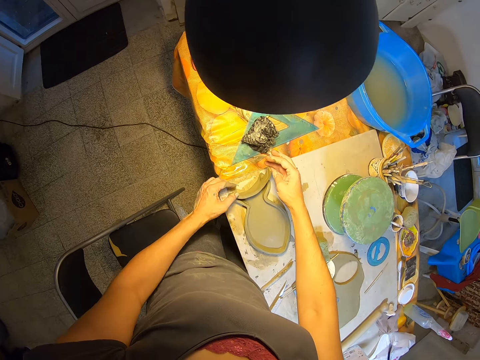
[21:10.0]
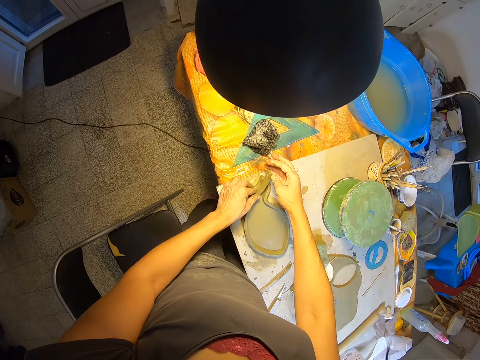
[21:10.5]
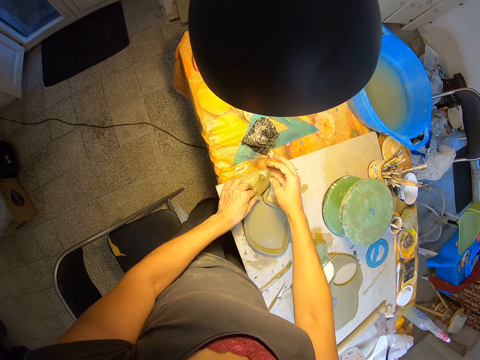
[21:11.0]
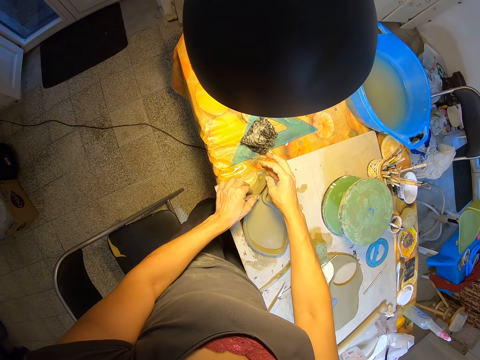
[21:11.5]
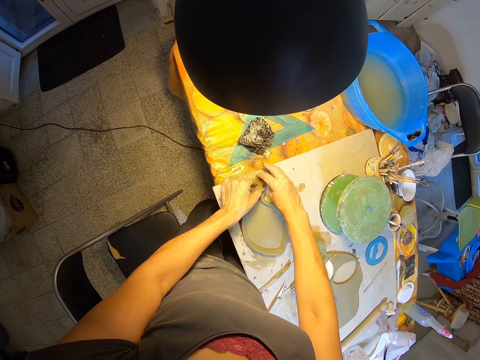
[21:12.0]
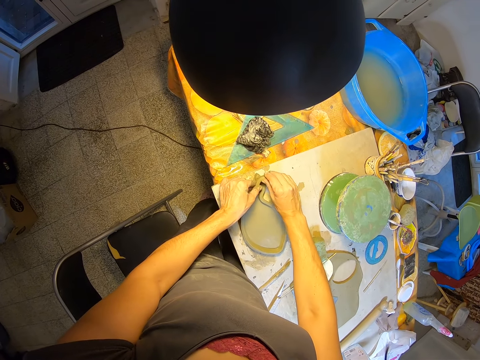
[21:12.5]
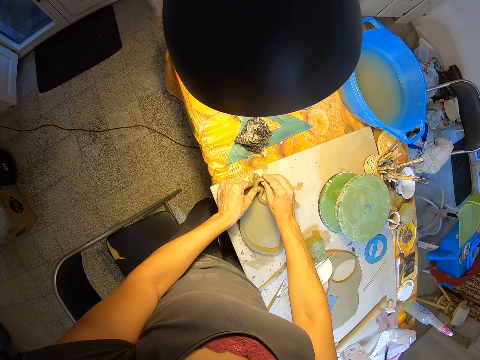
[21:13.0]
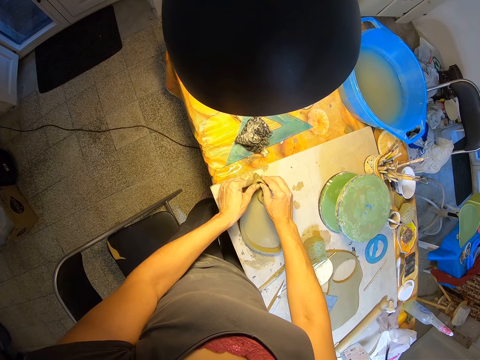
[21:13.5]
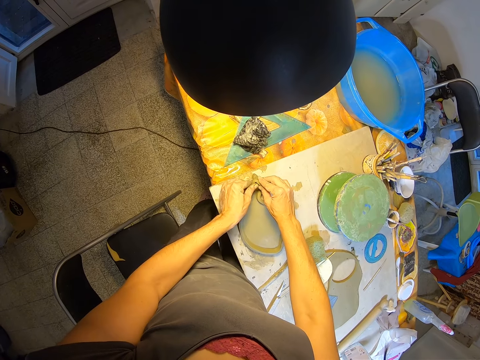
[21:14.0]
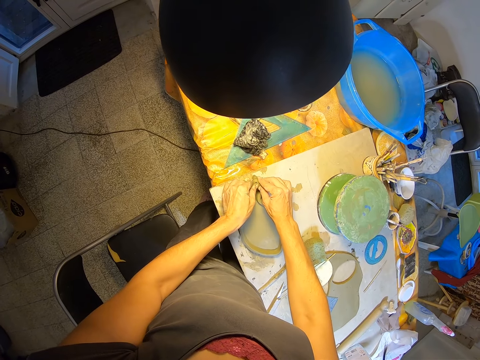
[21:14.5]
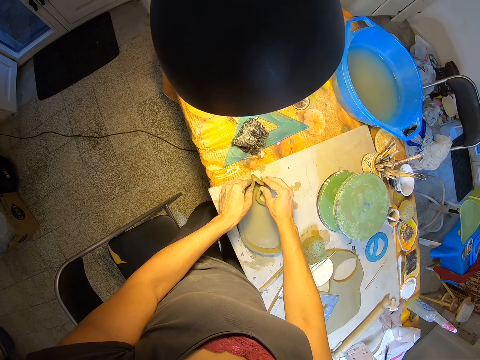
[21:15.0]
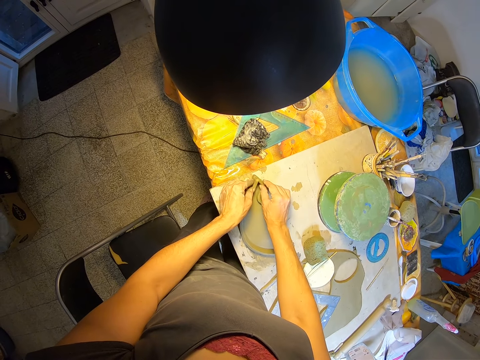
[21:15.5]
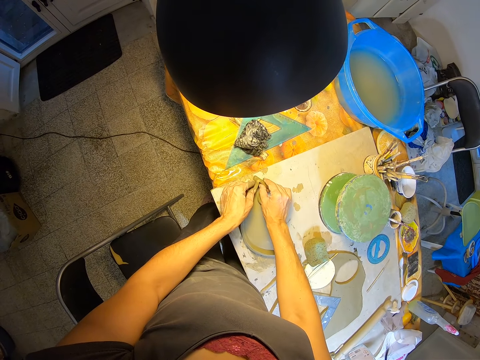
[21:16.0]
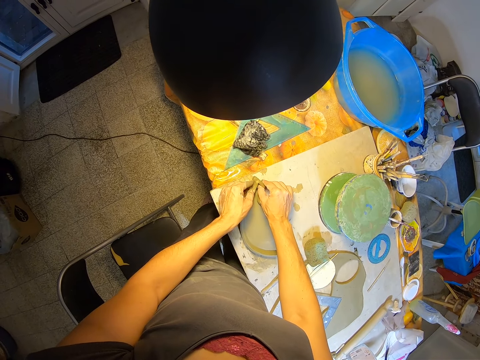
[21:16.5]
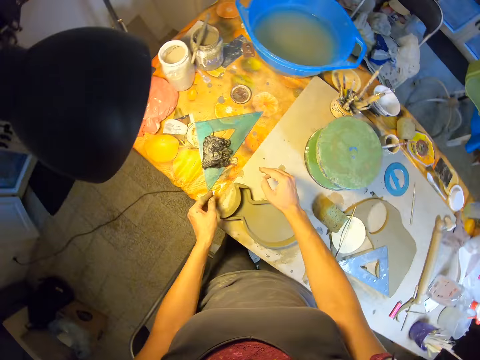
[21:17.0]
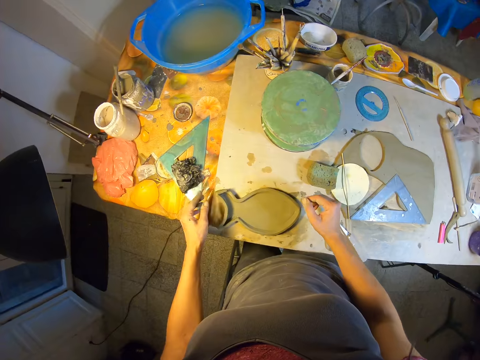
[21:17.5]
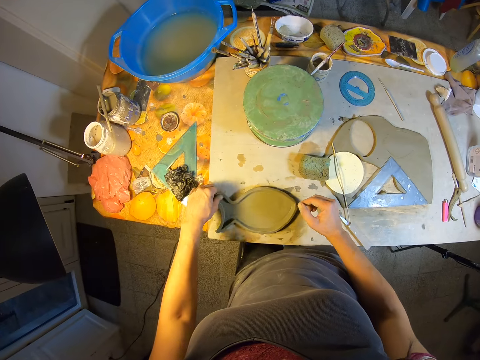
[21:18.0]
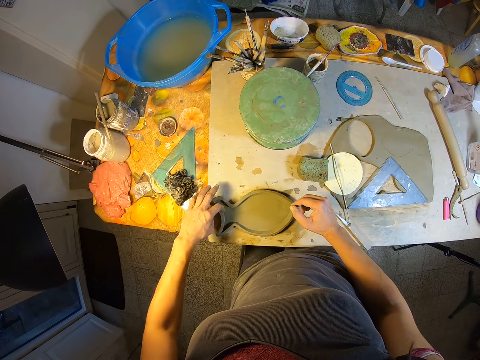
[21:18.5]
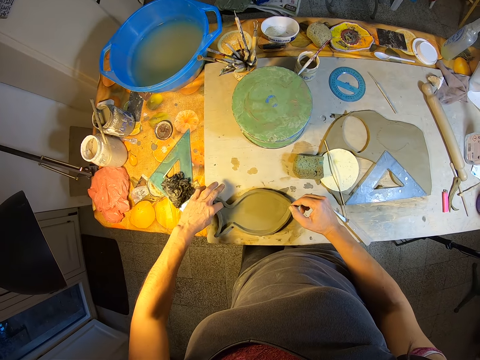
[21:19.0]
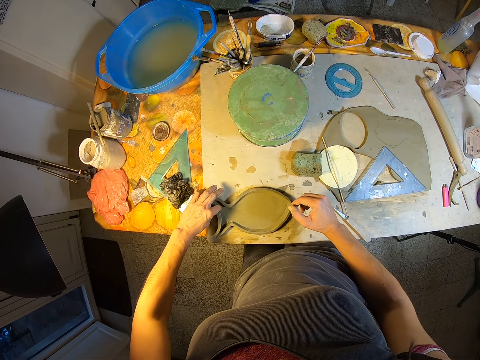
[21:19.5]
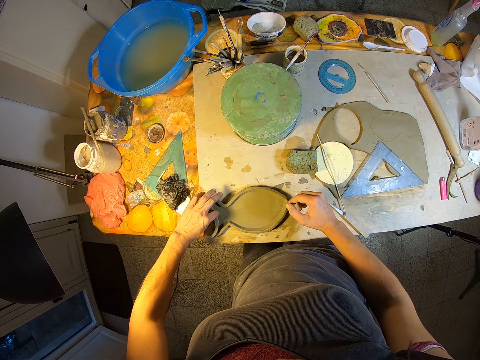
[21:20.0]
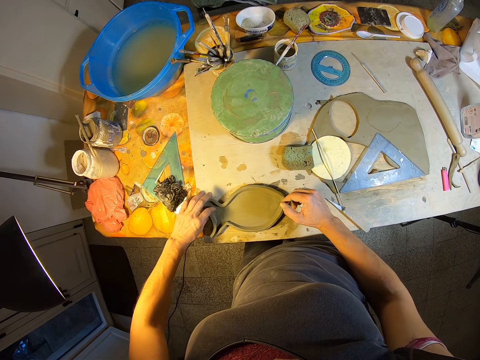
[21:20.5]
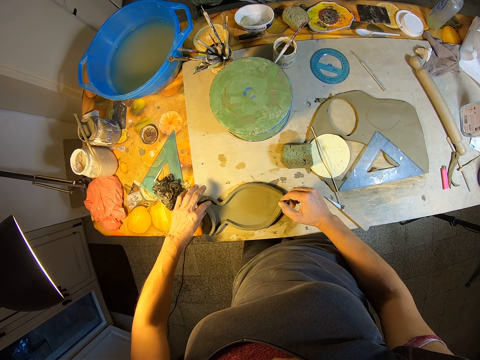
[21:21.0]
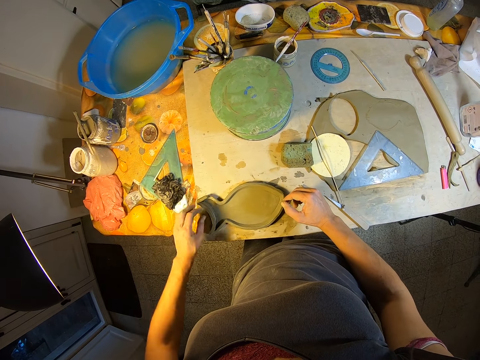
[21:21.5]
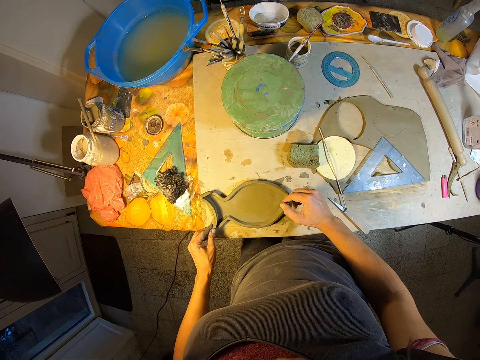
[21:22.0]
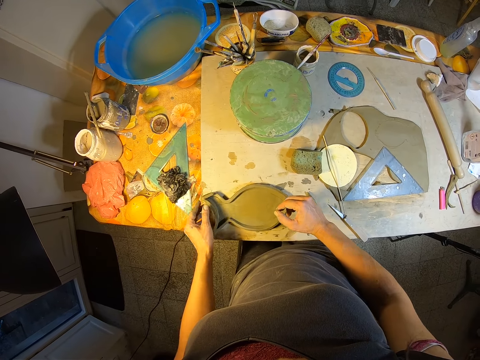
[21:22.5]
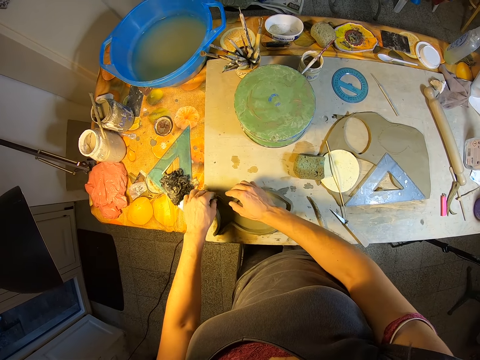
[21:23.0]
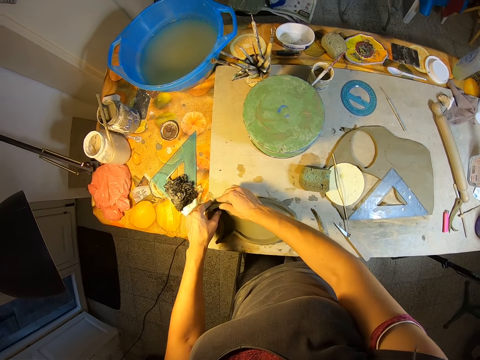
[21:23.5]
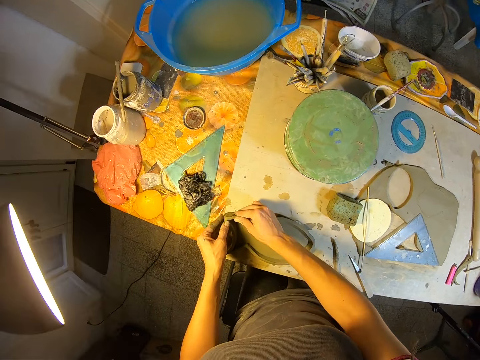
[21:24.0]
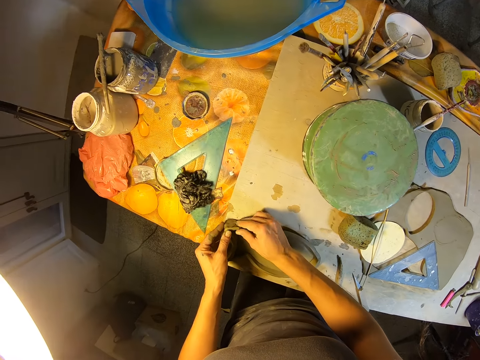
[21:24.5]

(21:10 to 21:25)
The camera wearer stands on the floor. He molds the fish mold clay with his left hand.

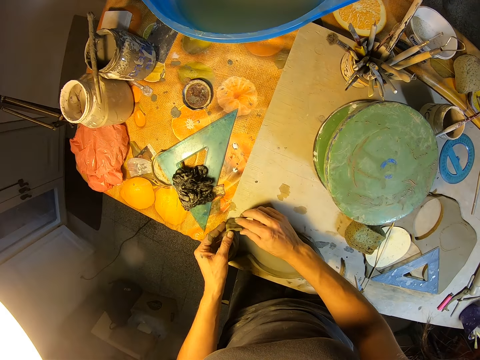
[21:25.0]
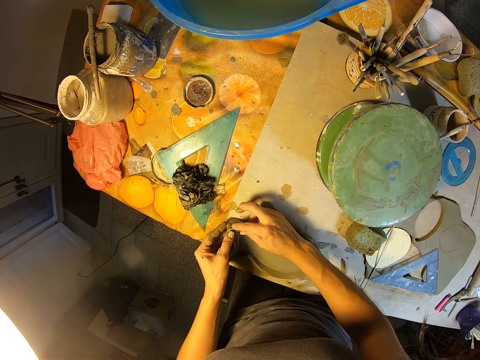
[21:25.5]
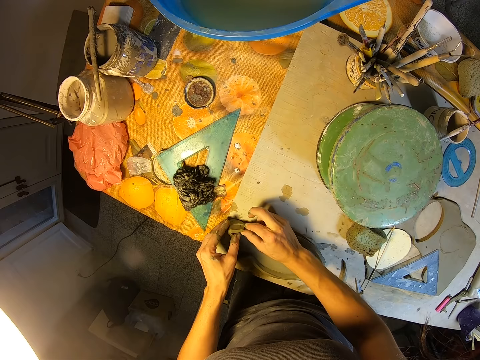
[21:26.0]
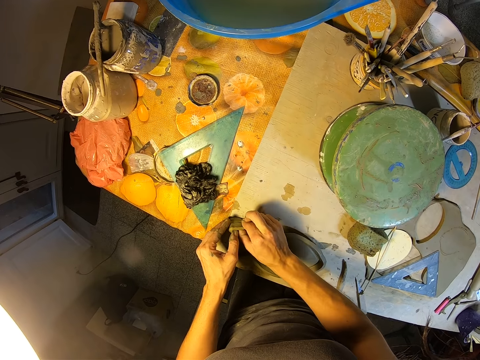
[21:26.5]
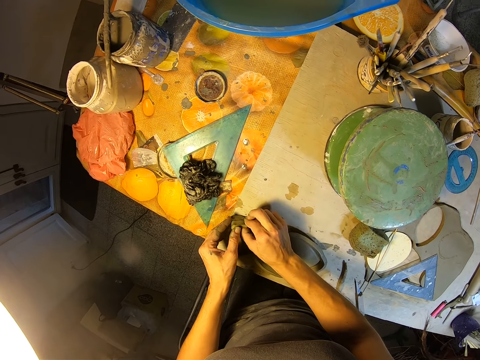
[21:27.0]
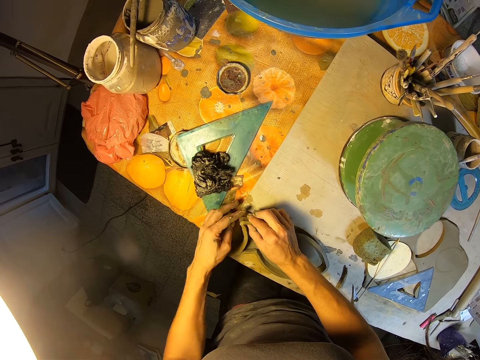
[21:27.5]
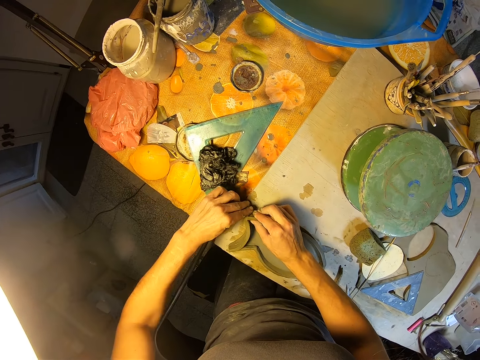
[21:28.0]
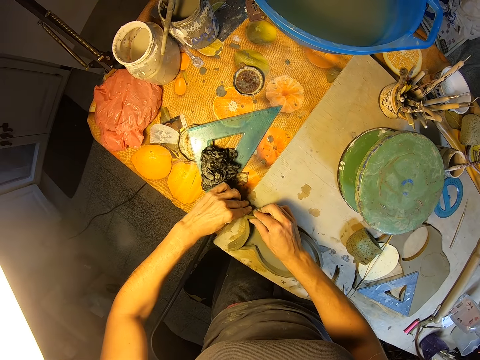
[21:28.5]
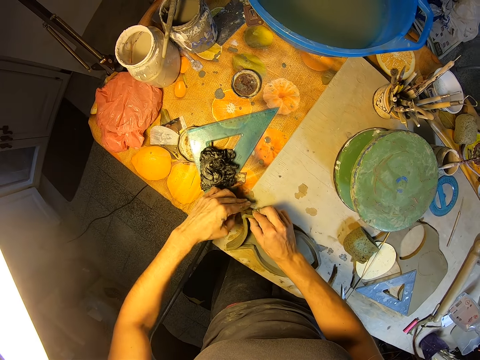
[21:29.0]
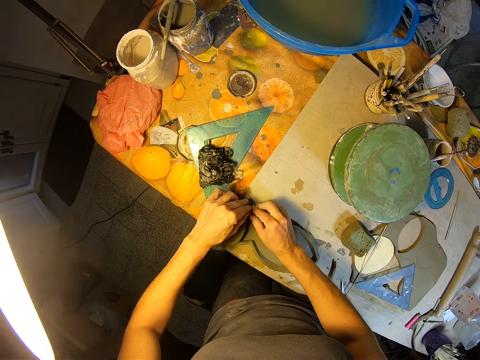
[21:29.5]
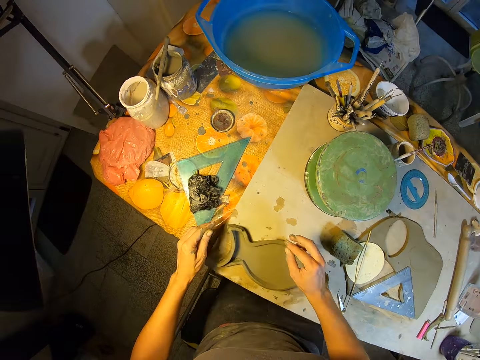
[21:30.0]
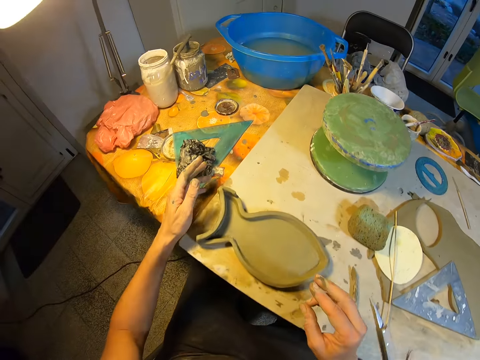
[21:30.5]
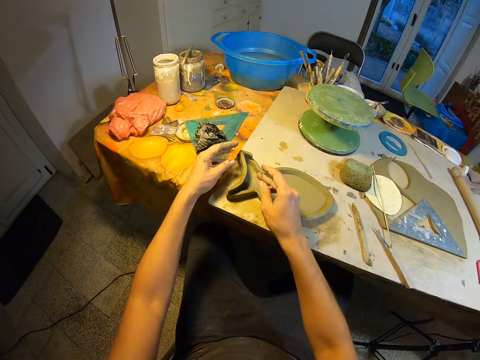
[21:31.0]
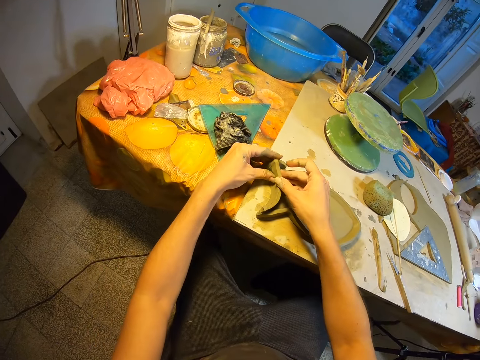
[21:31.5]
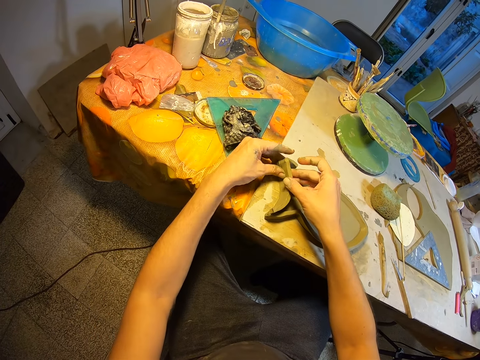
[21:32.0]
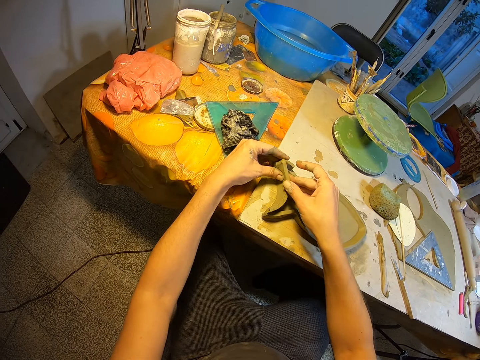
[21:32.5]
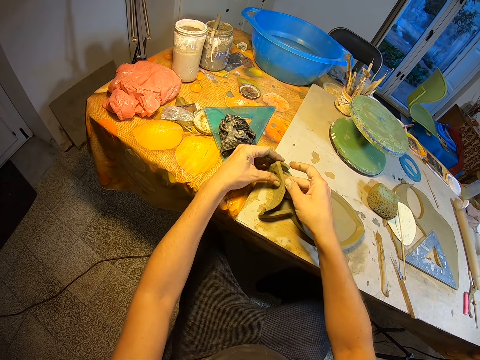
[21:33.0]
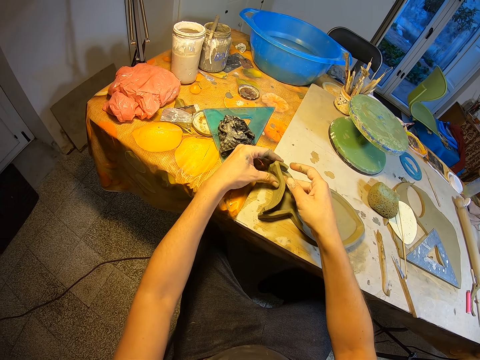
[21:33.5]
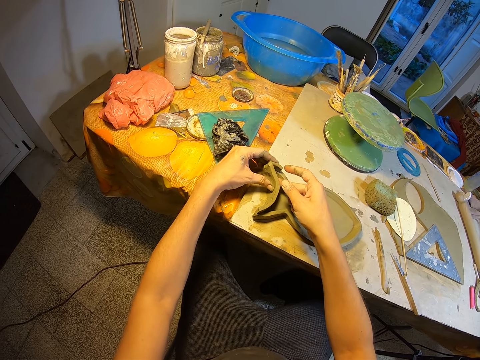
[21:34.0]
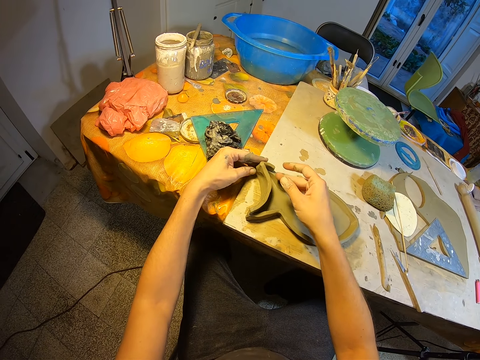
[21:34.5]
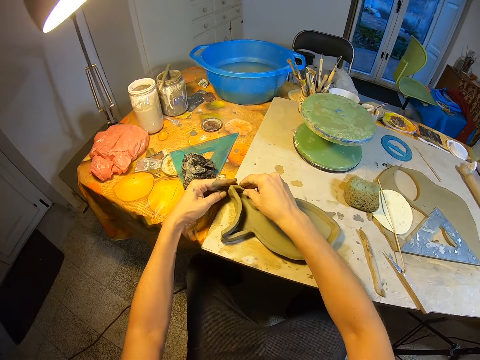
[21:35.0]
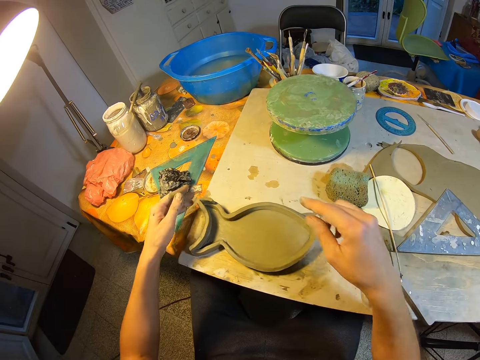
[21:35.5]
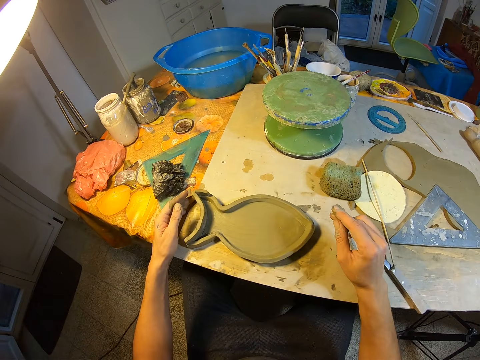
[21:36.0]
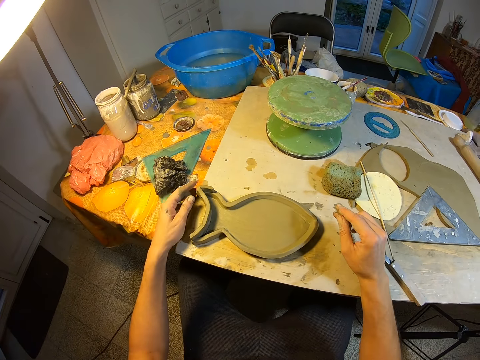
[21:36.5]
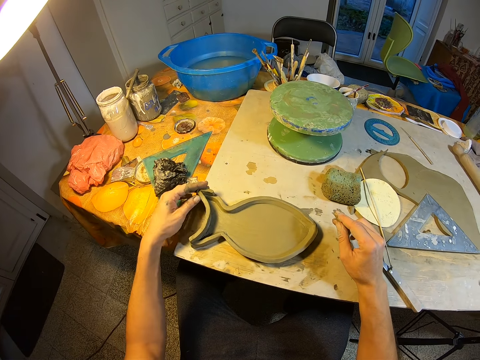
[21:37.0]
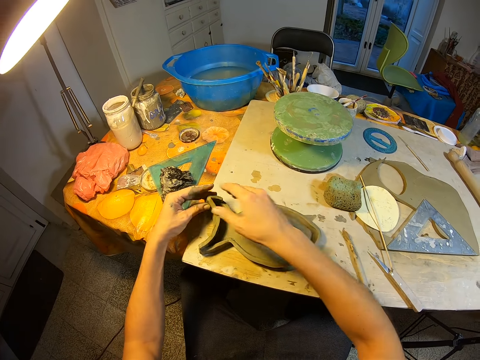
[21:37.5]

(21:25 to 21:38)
The camera wearer sits. They stand on the floor. They mold the fish mold clay with his left hand. They adjust the fish shaped molded clay on the table with her hands. They stand on the floor. They mold the fish mold clay with his left hand.
